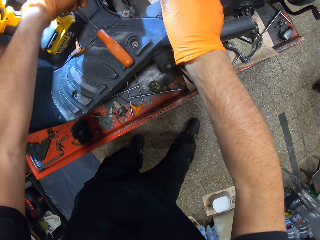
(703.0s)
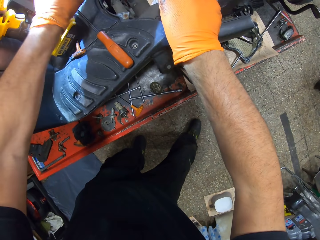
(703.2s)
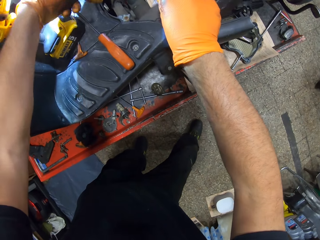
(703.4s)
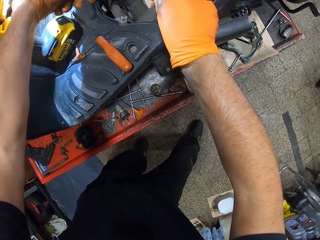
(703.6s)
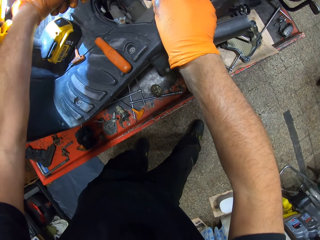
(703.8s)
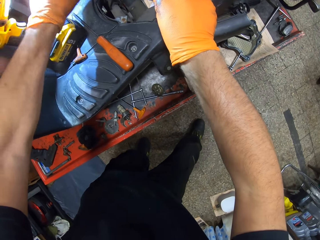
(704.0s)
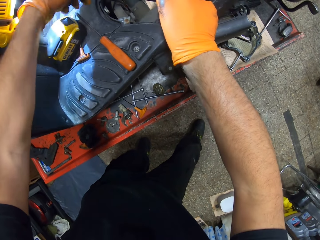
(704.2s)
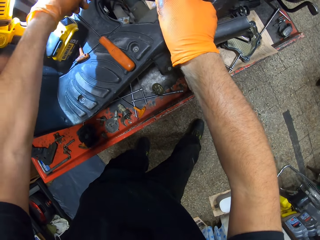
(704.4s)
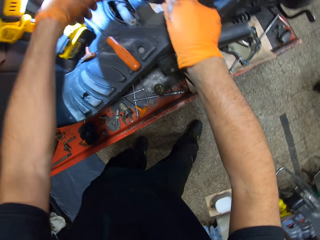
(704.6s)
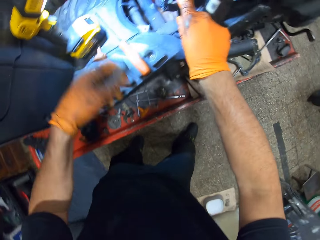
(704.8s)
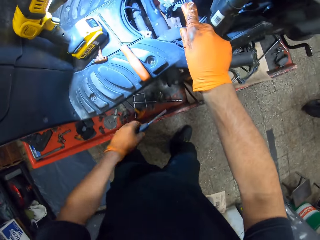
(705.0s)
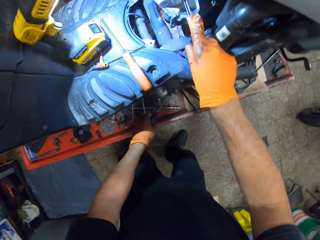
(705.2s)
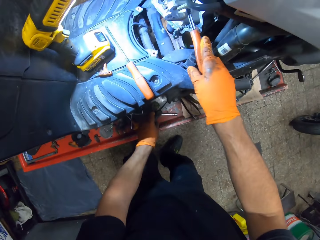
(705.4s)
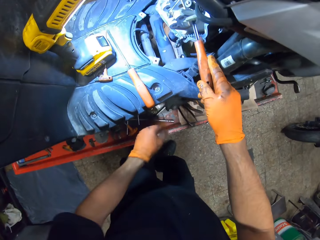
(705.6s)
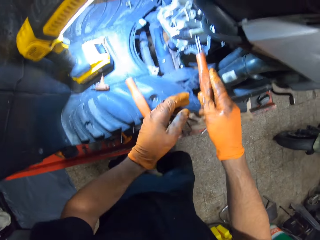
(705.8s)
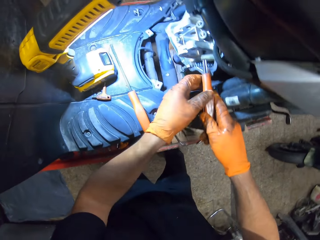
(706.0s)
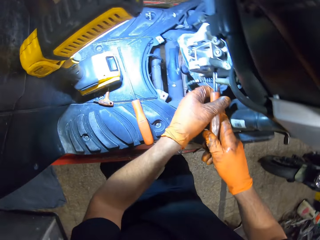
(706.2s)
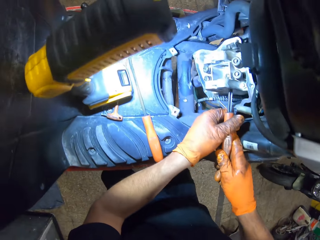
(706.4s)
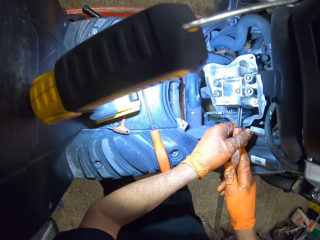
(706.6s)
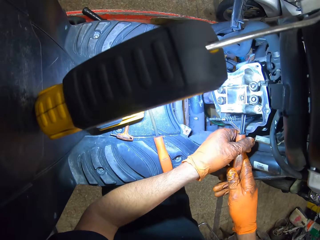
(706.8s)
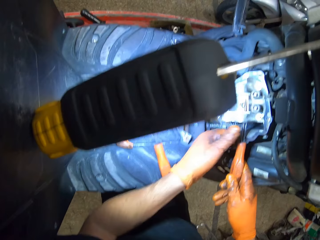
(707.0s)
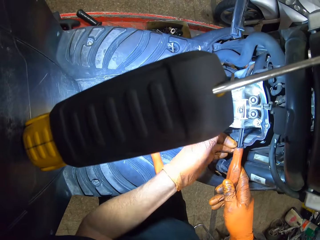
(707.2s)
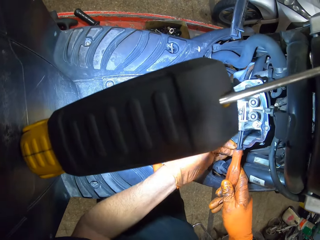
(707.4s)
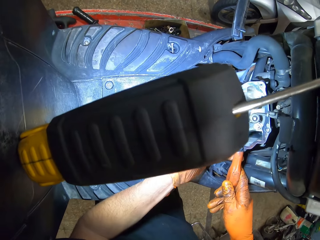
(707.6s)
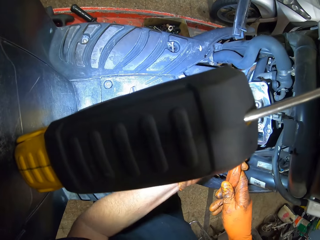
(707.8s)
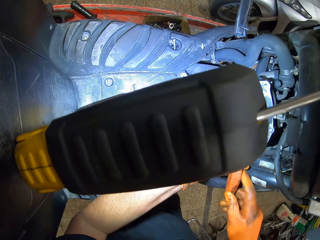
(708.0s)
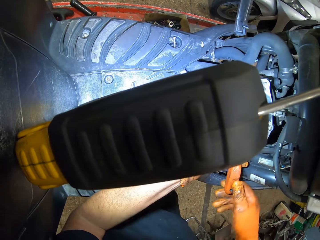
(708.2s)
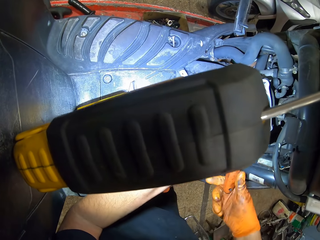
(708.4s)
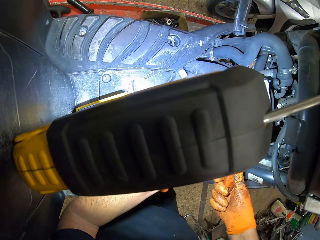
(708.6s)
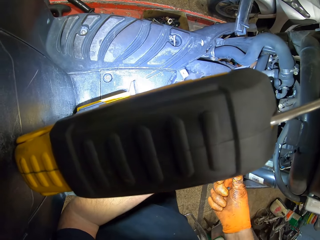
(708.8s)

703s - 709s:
The camera wearer drops a screwdriver on the table. He holds the screwdriver in the engine block with both gloved hands.

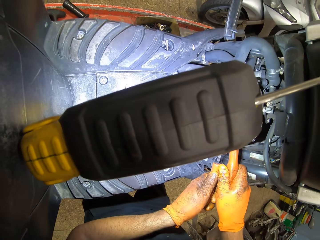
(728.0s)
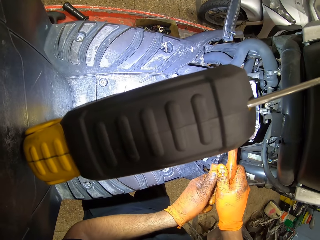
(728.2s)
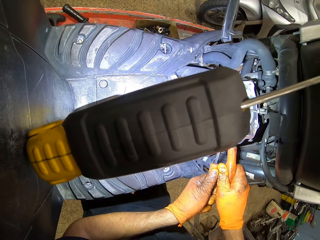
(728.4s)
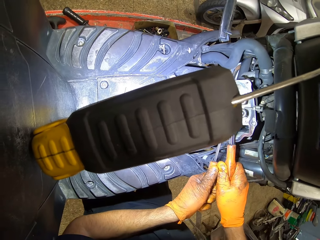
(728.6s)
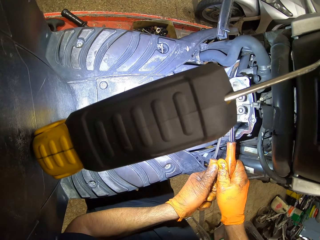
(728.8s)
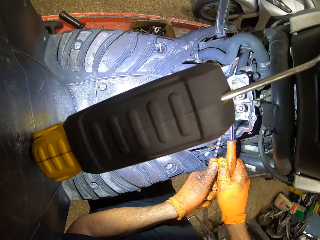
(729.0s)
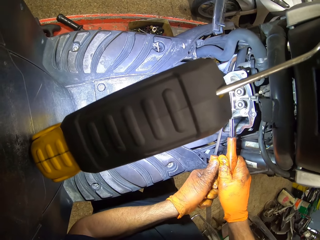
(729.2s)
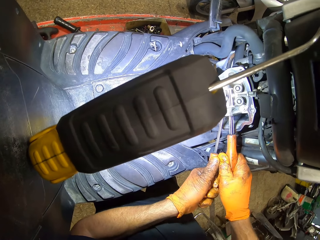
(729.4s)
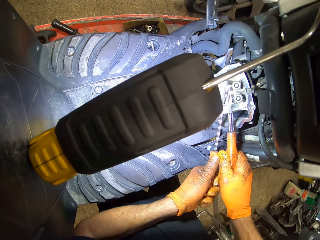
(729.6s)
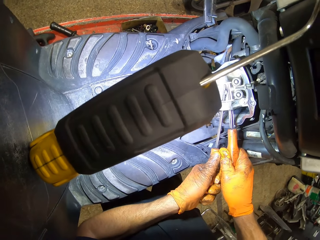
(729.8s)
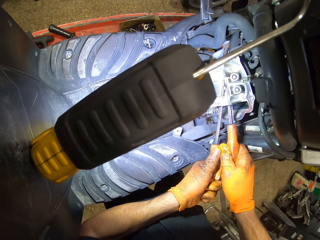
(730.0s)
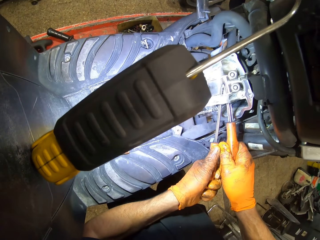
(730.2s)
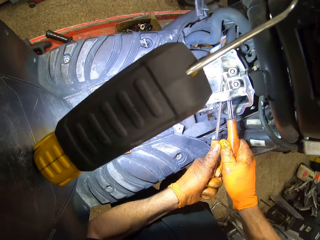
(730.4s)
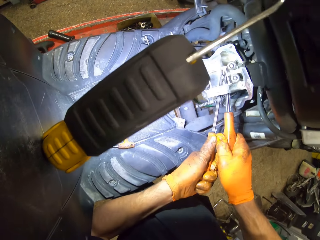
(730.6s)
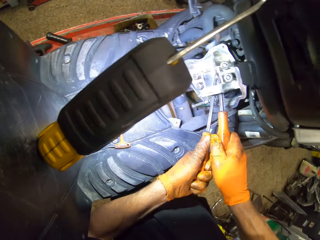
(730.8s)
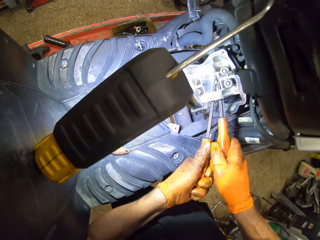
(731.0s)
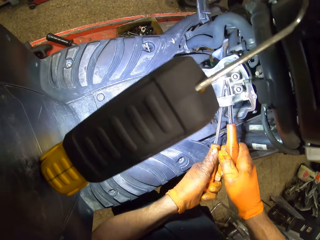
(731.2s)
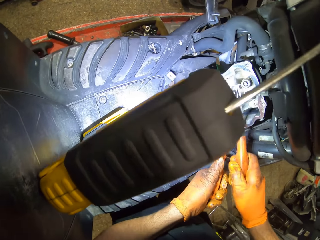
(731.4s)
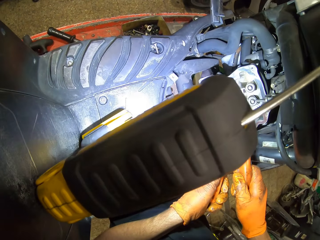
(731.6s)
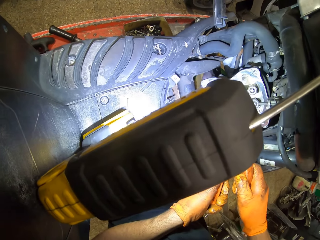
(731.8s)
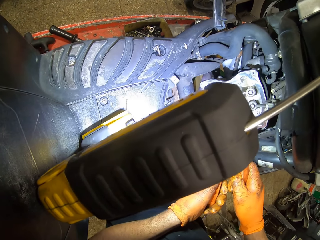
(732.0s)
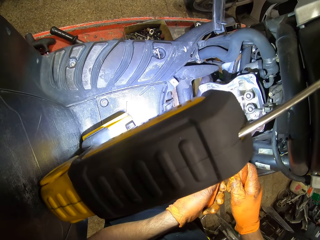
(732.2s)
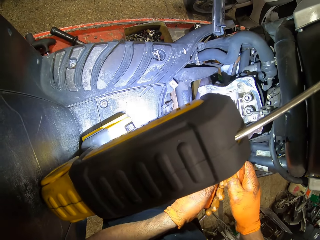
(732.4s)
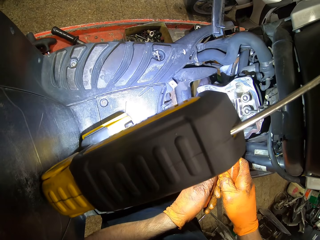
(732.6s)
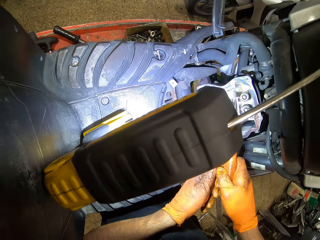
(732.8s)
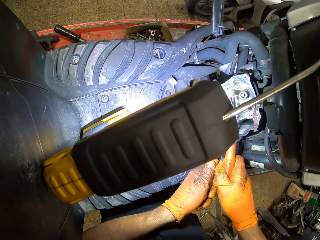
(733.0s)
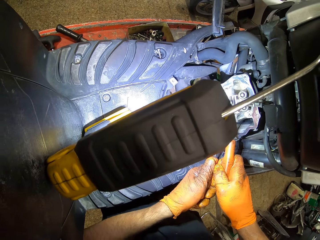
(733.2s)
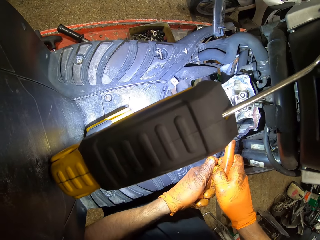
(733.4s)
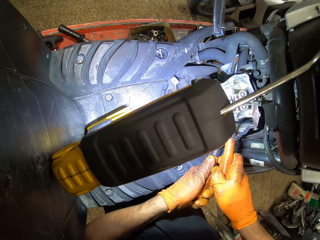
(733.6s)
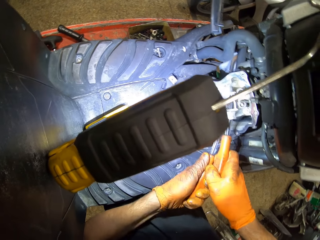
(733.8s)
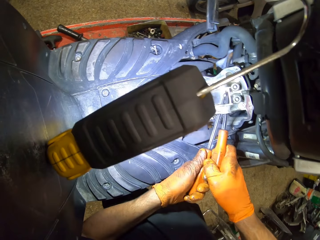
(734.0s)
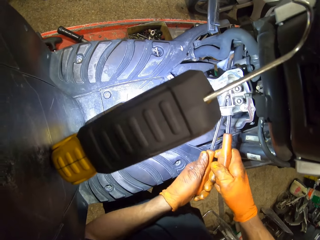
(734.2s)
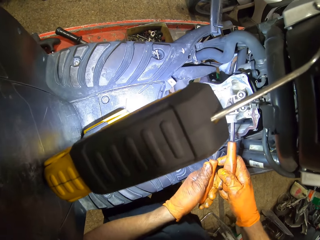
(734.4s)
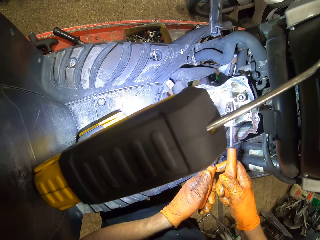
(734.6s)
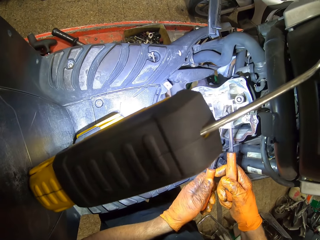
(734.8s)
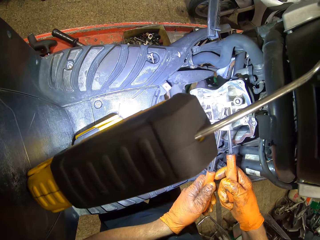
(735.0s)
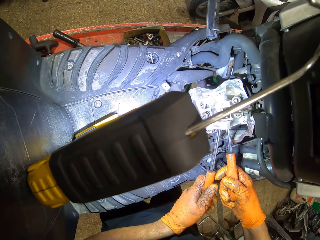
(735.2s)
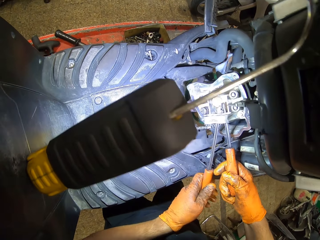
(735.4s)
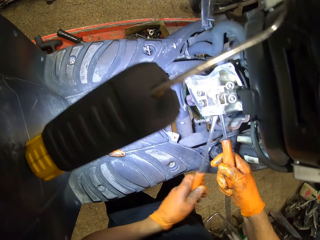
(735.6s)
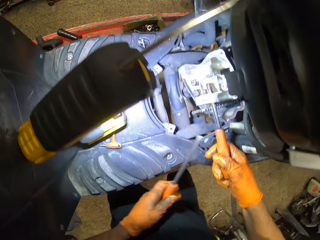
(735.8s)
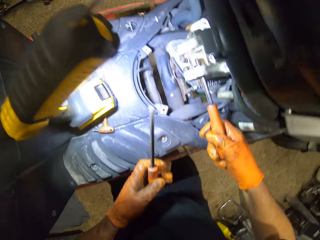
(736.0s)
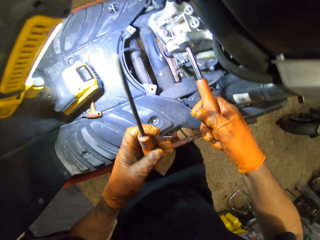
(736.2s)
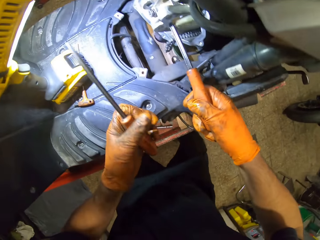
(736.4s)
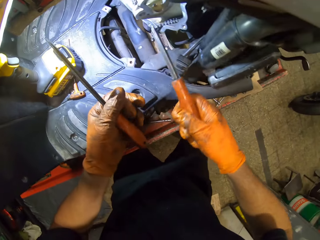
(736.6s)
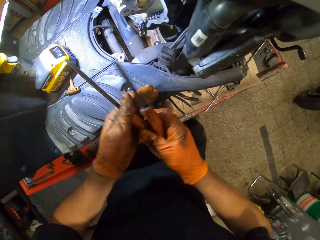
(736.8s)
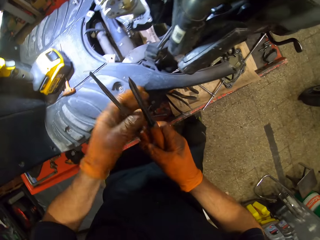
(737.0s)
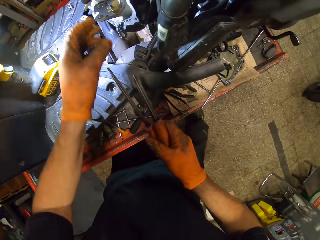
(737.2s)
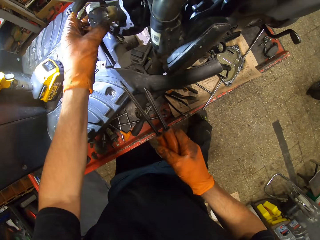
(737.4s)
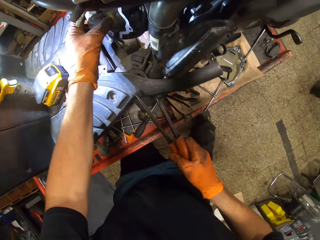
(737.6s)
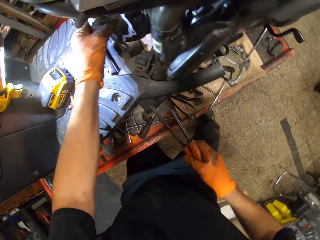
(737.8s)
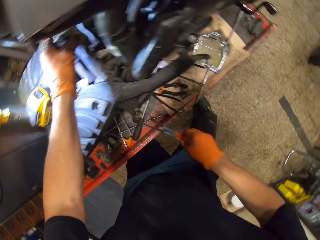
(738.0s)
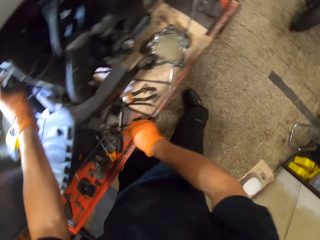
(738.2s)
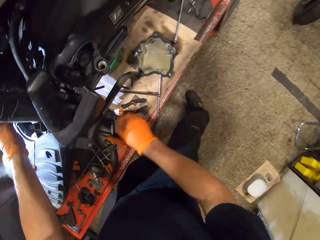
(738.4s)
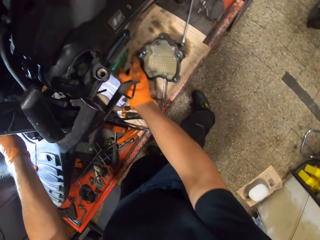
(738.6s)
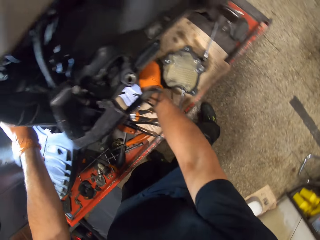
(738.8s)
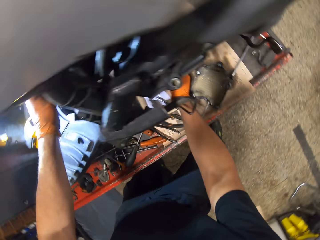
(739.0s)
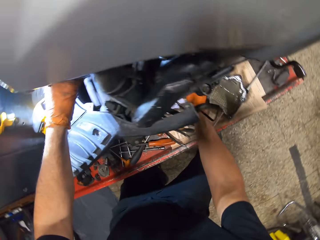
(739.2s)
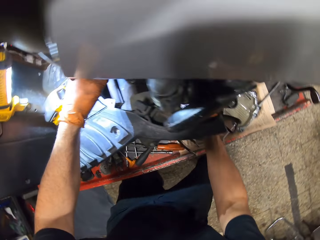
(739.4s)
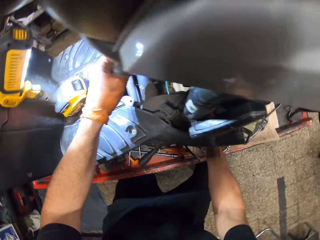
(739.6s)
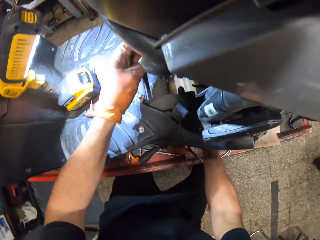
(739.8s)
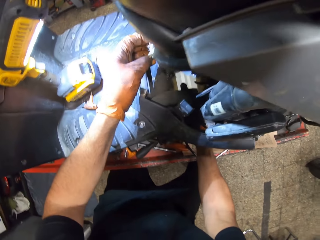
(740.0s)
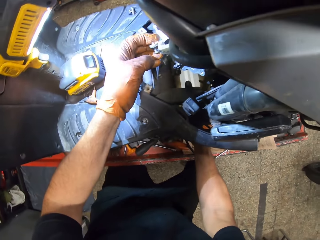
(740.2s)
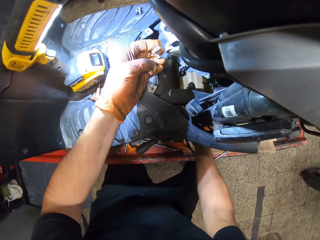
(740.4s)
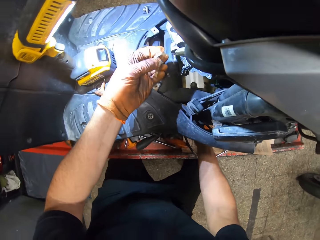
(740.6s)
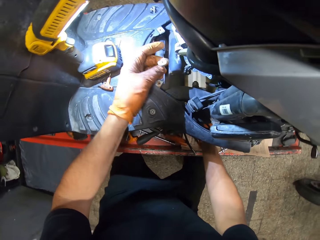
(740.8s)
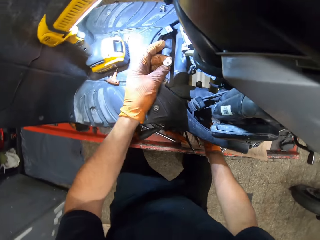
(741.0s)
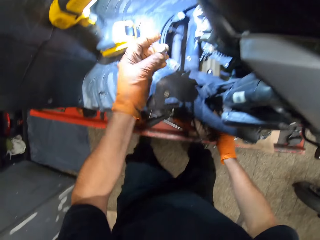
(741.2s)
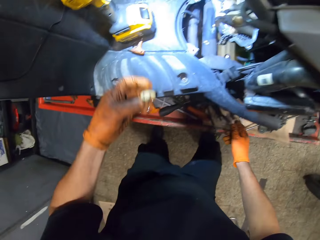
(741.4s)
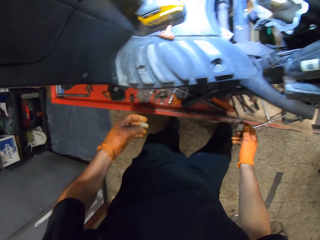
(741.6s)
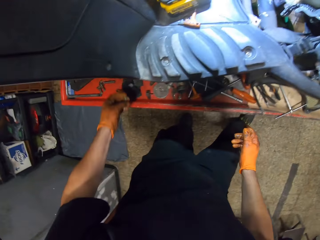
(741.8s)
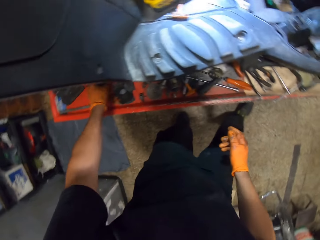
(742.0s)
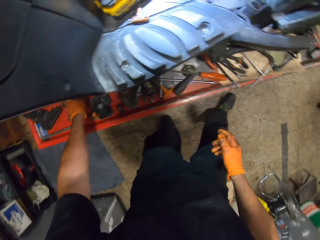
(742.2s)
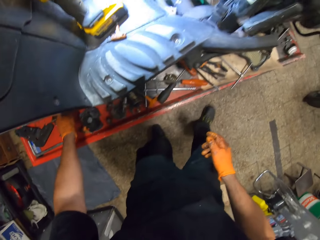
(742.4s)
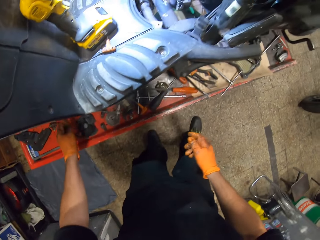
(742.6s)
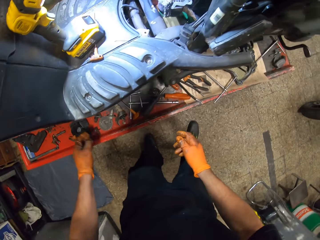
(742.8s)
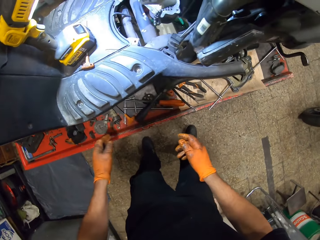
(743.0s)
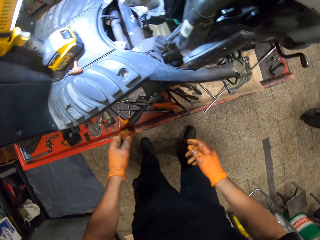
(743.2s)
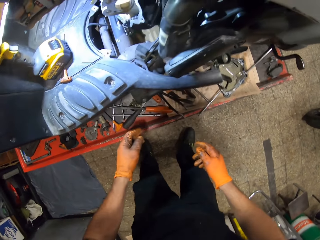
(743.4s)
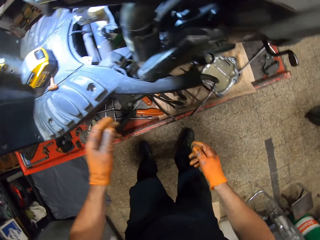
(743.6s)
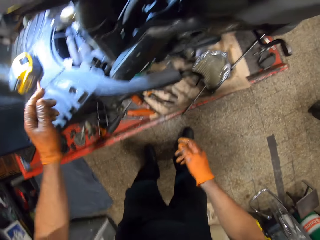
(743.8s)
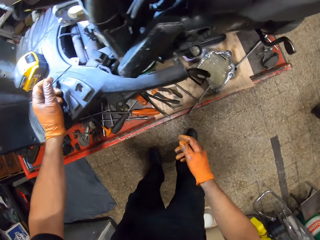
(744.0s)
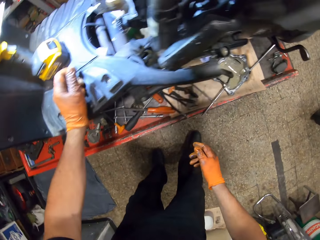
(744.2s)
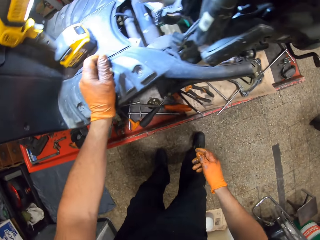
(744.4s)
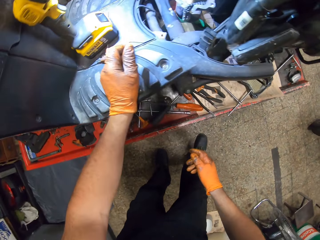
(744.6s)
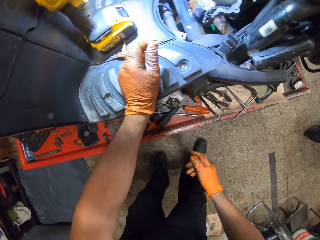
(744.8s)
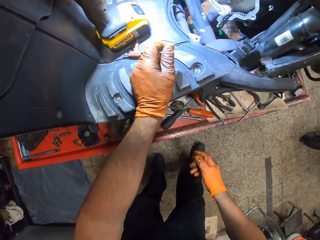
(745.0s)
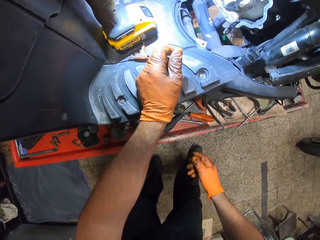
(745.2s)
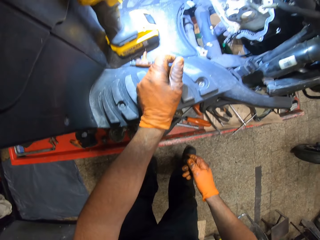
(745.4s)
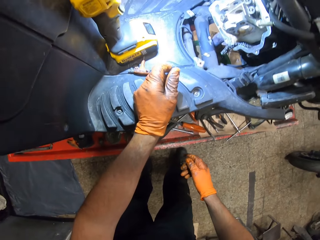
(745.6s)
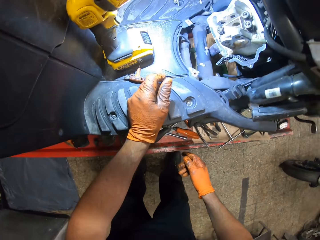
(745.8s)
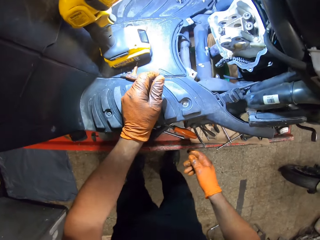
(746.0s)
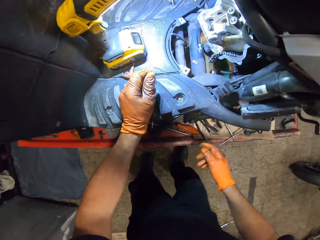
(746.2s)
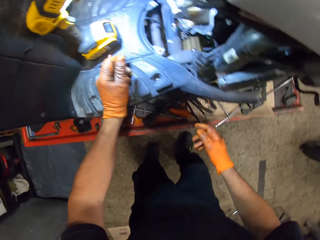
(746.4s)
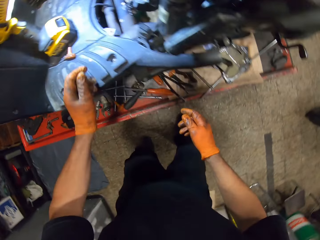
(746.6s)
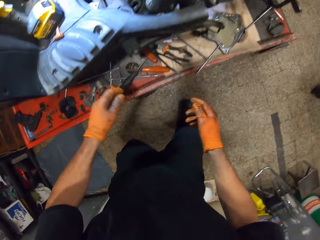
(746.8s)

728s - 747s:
The camera wearer pushes the screwdrivers. He transfers the screwdriver in his gloved left hand to his gloved right hand. He takes off the screwdrivers. He drops the screwdrivers in his gloved right hand on the work table. He removes a lid with a screw in it from the engine block with his gloved left hand. He drops the lid with the screw in it on the work table with his gloved left hand. He rests the hand on the motorcycle.
